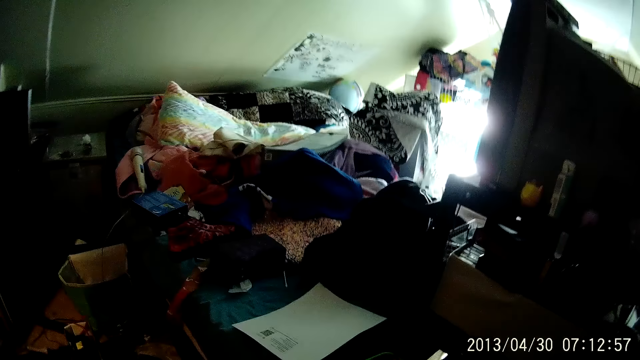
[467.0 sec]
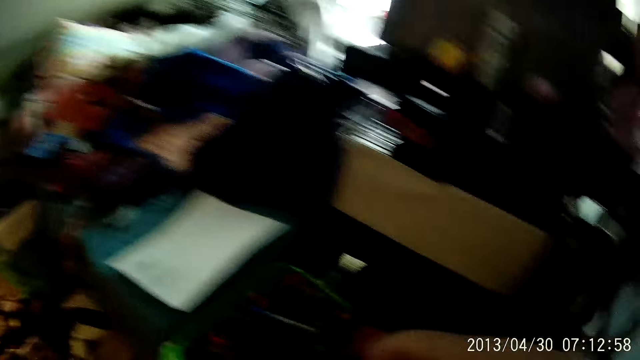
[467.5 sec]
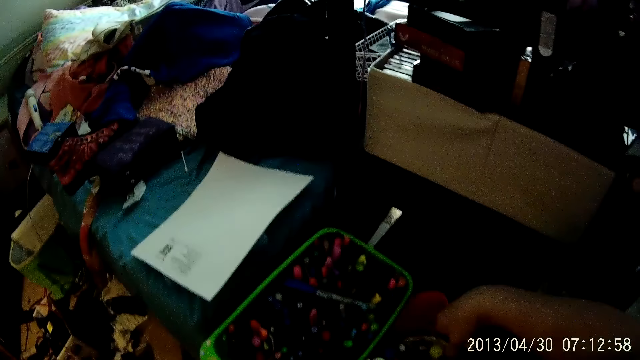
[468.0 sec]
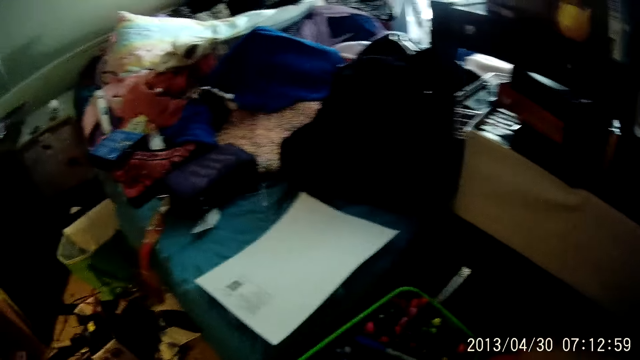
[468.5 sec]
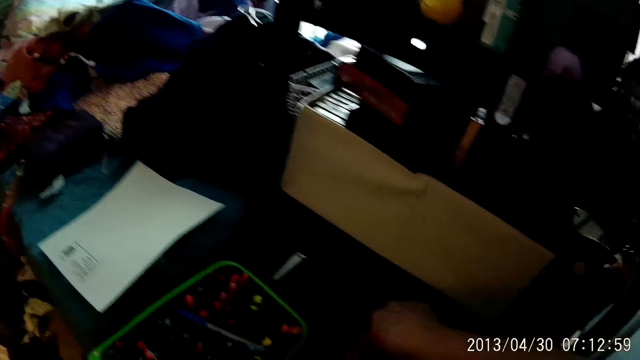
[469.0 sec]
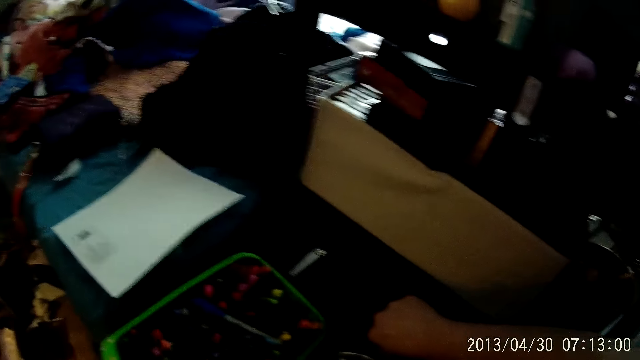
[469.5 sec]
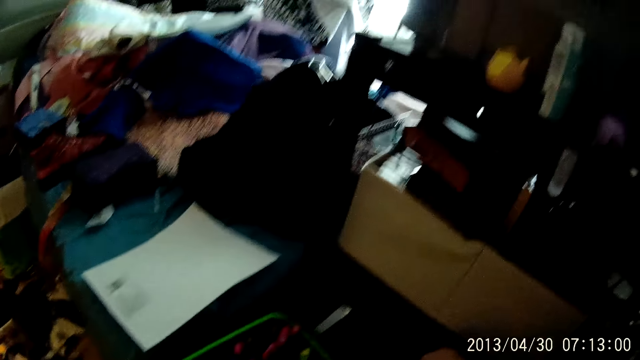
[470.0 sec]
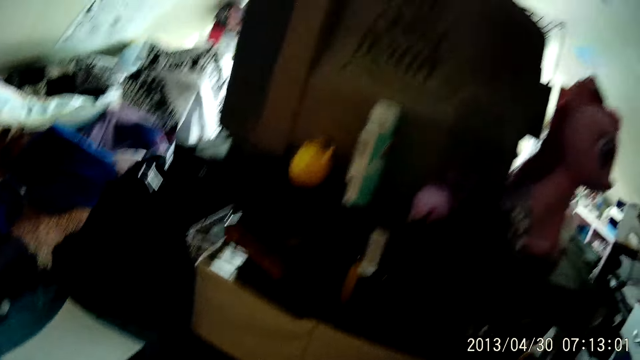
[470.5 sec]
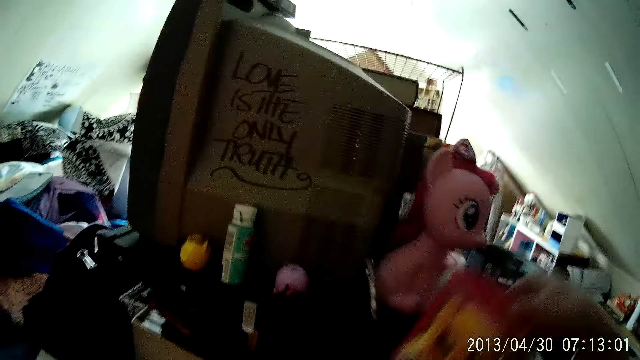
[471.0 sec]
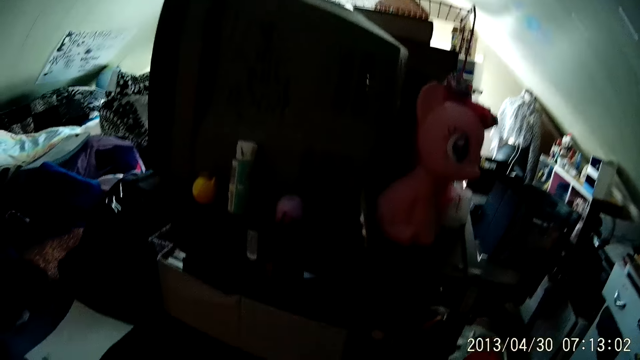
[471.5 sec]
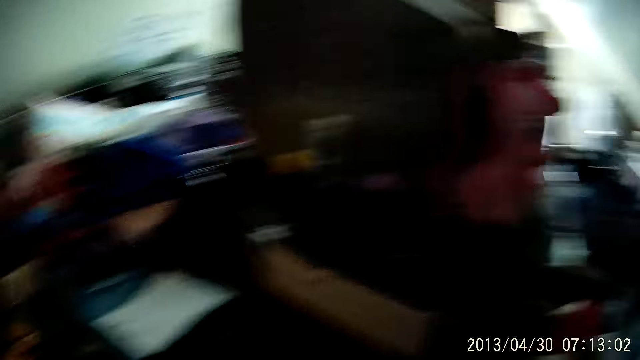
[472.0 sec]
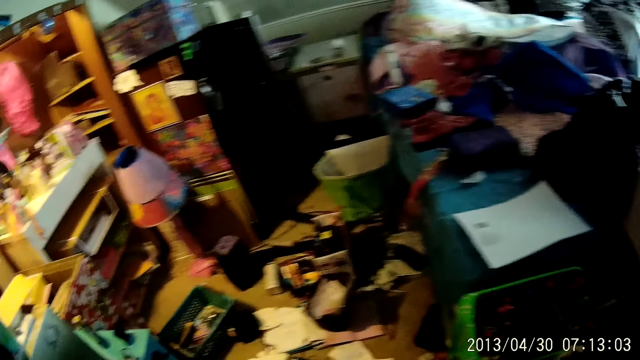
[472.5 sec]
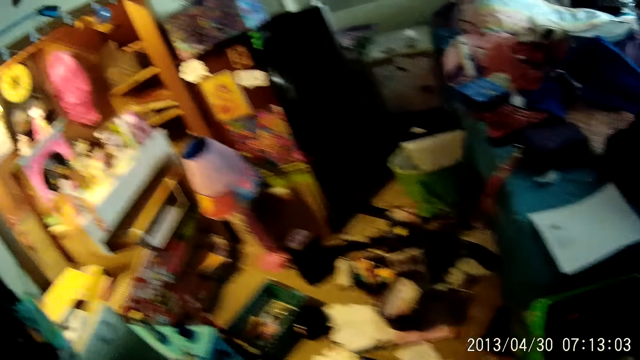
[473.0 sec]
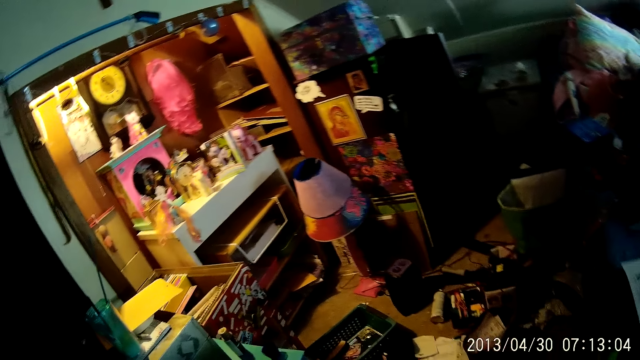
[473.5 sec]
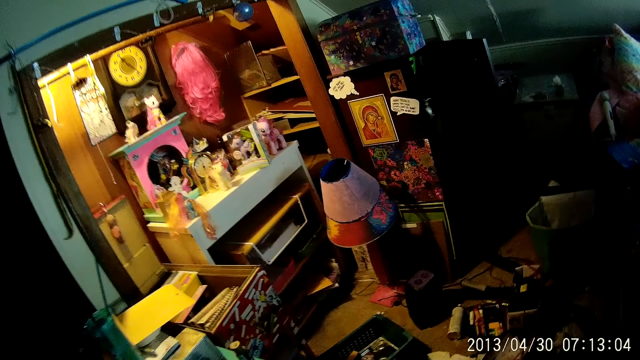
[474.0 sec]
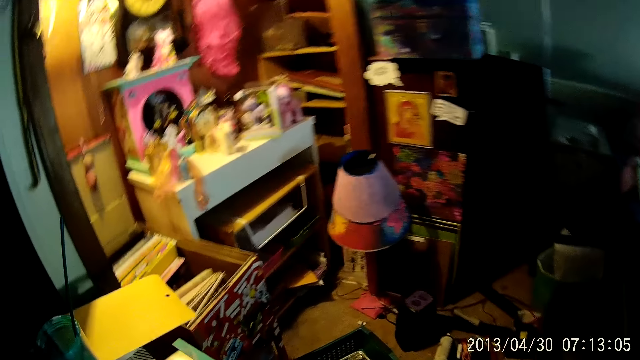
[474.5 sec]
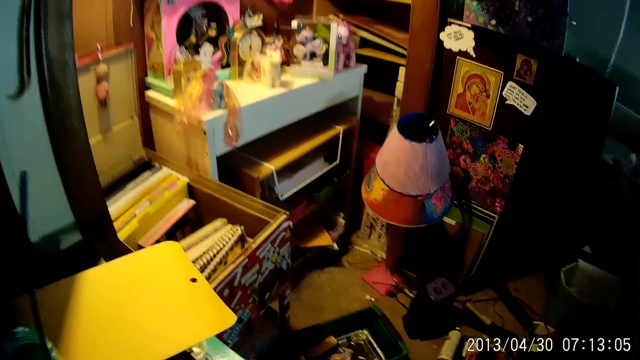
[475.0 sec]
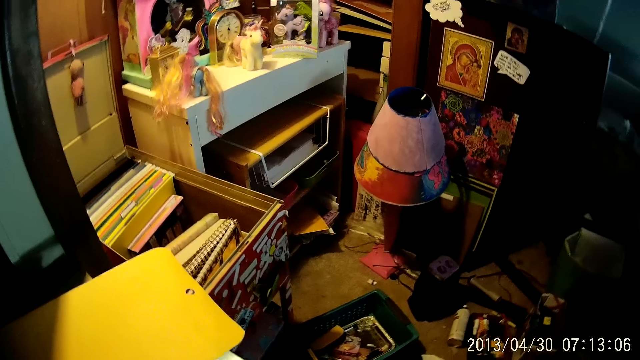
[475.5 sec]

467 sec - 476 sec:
The camera wearer picks up something. They walk in the room.

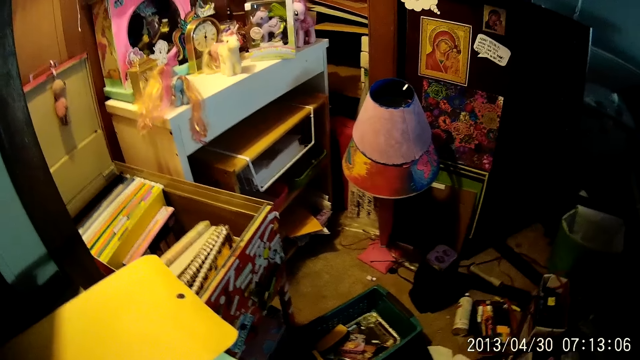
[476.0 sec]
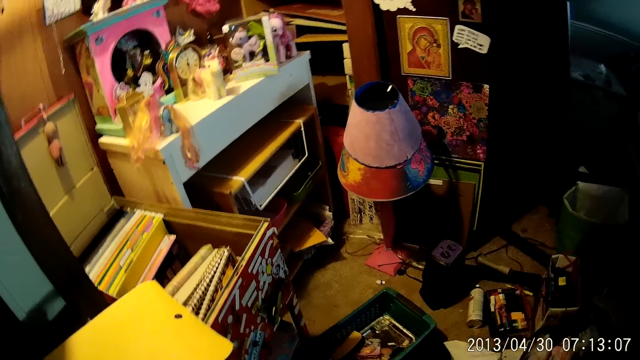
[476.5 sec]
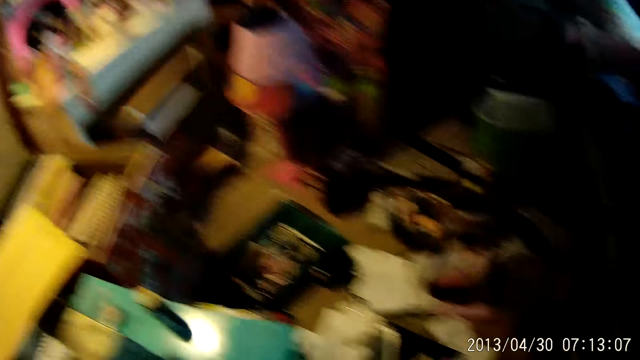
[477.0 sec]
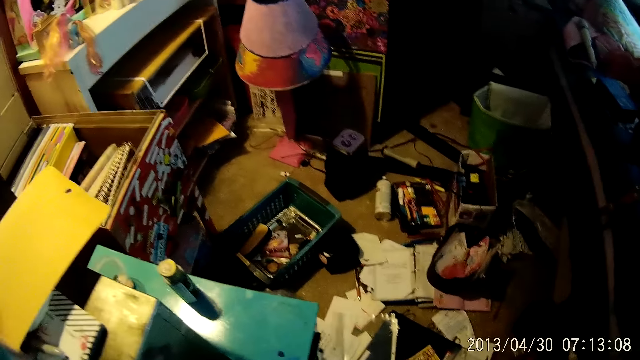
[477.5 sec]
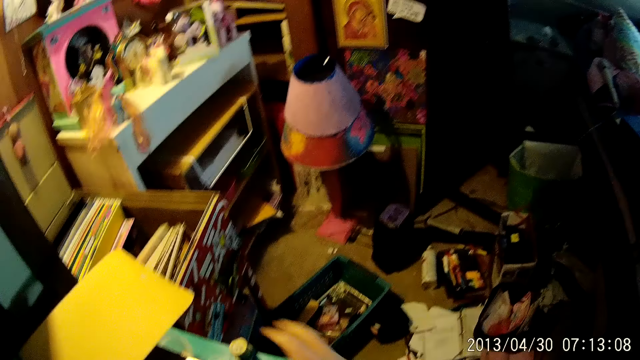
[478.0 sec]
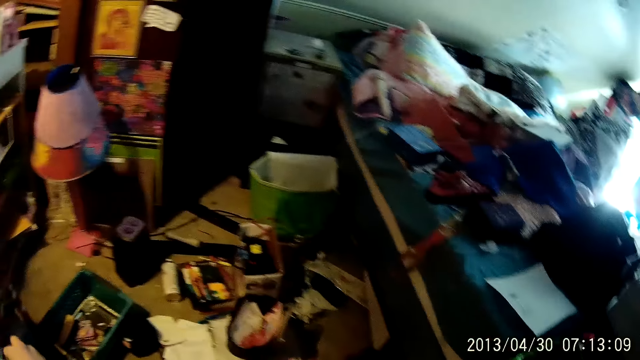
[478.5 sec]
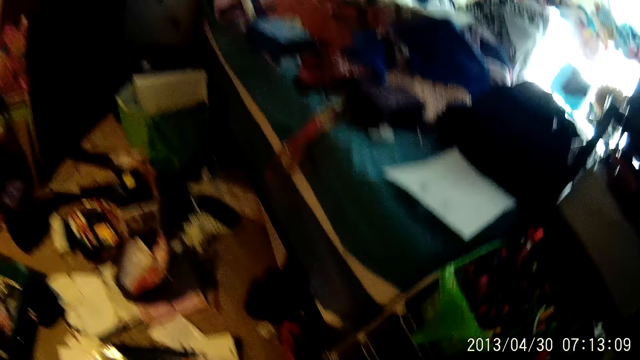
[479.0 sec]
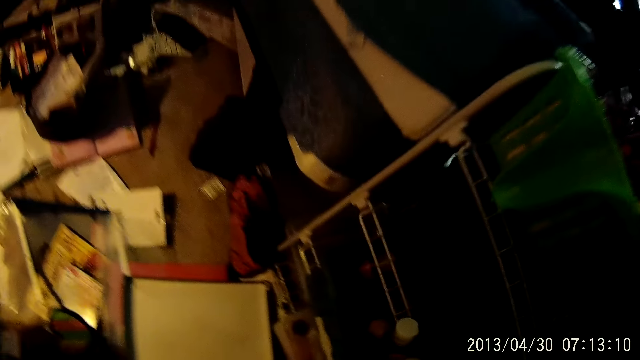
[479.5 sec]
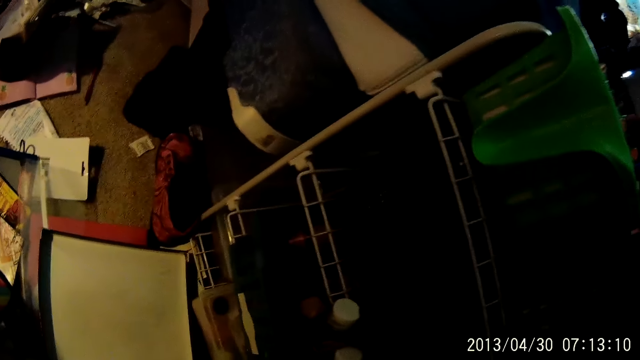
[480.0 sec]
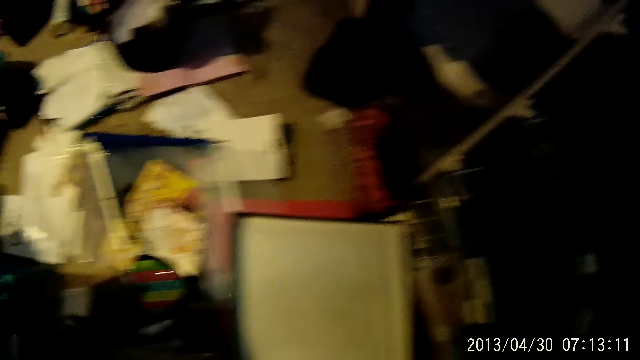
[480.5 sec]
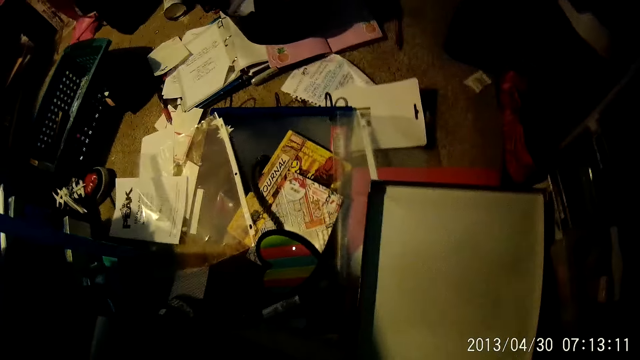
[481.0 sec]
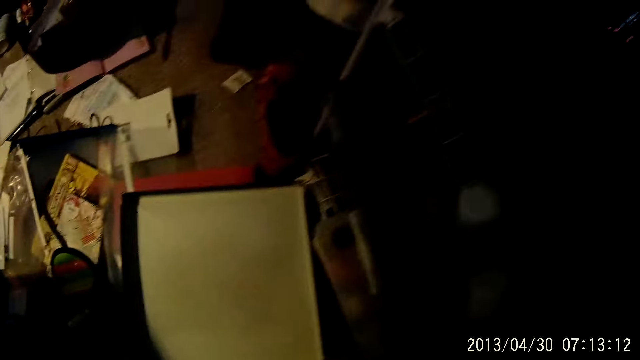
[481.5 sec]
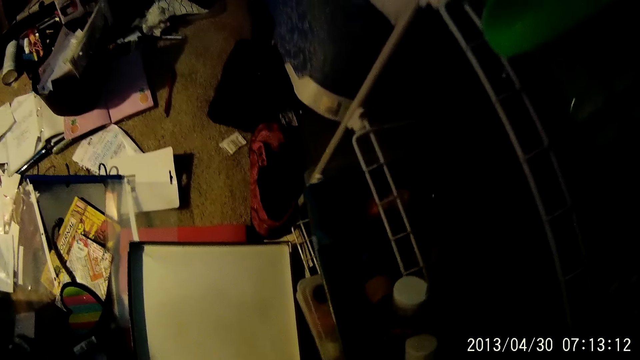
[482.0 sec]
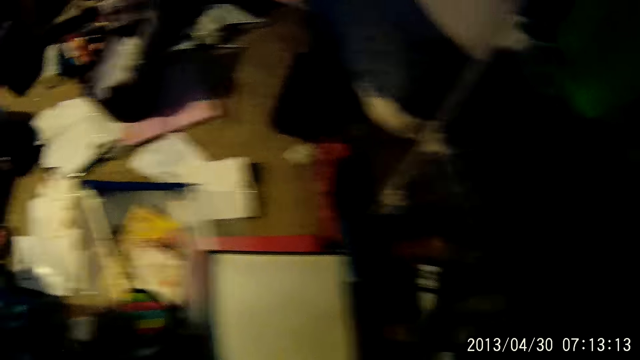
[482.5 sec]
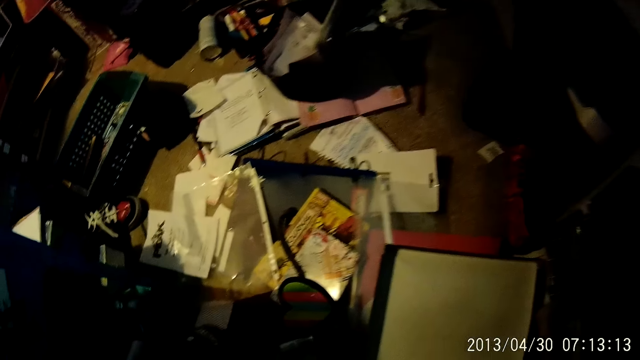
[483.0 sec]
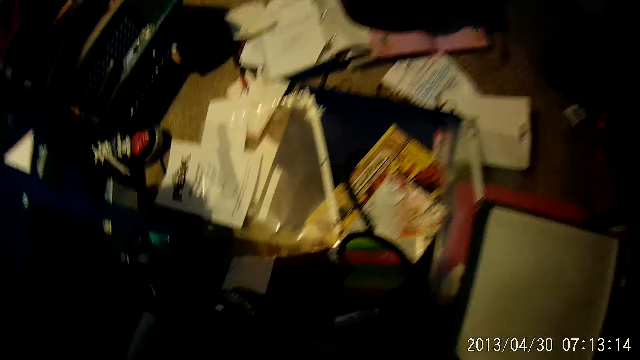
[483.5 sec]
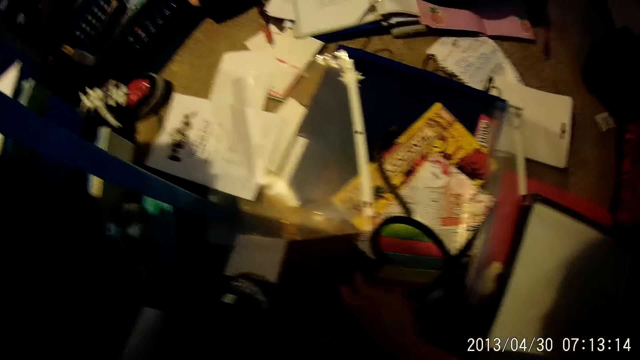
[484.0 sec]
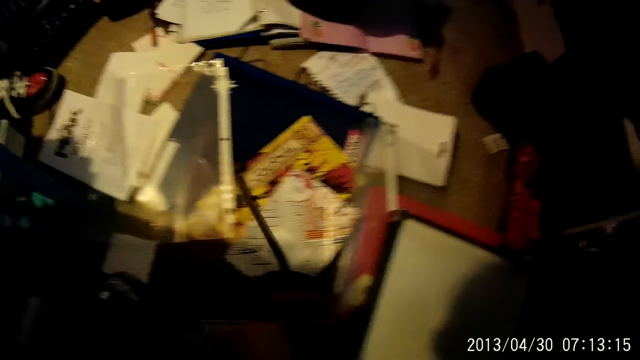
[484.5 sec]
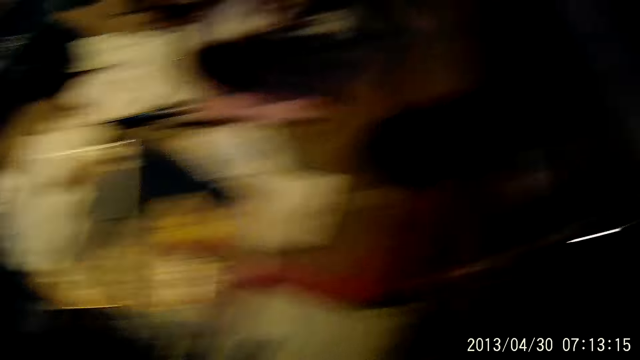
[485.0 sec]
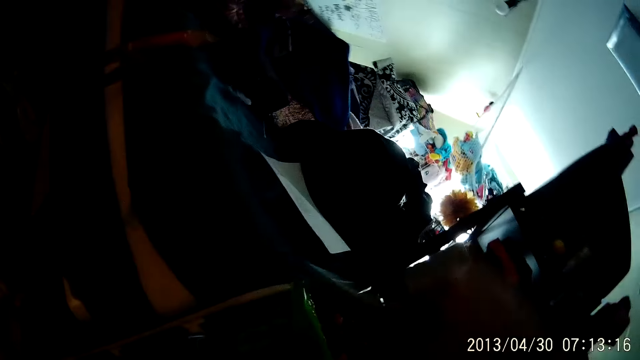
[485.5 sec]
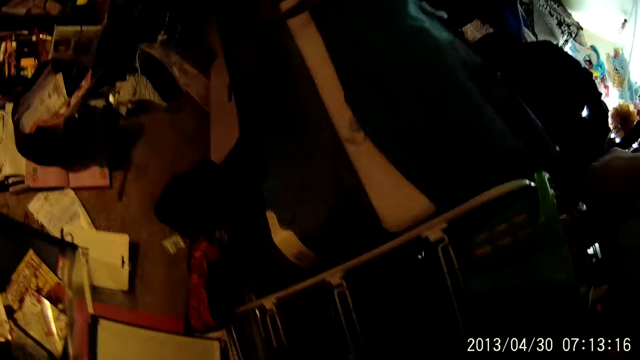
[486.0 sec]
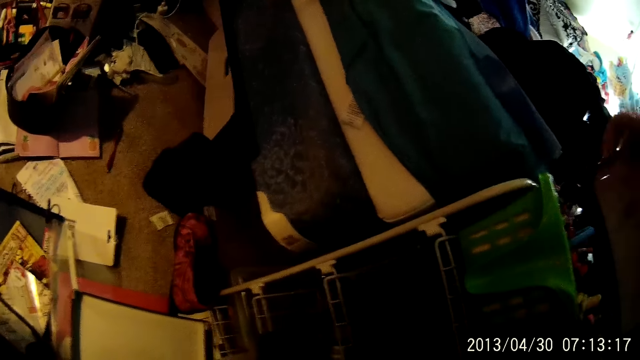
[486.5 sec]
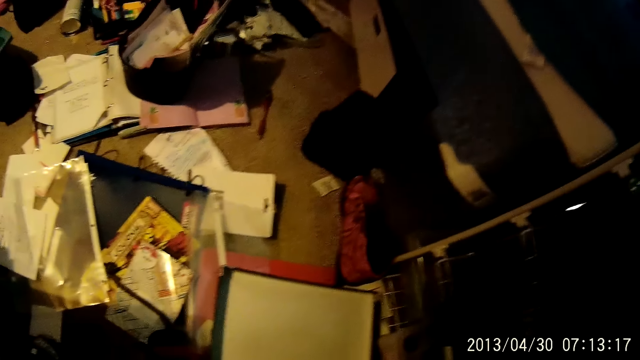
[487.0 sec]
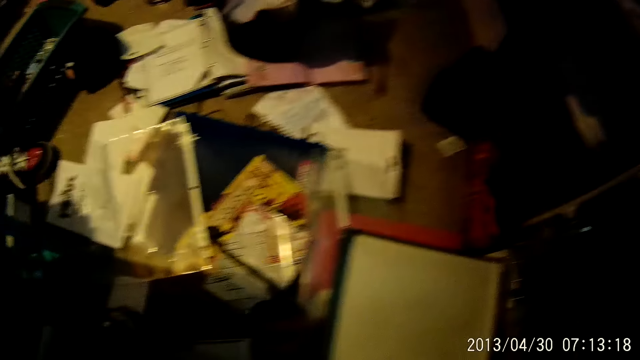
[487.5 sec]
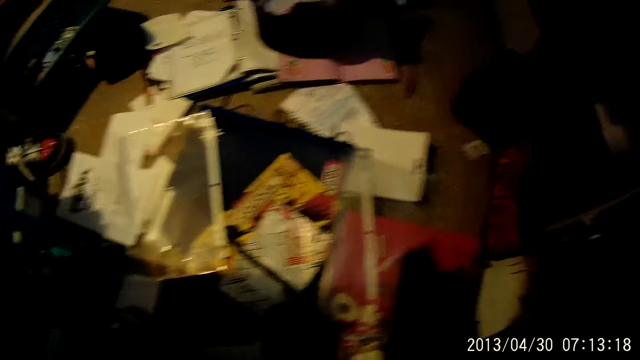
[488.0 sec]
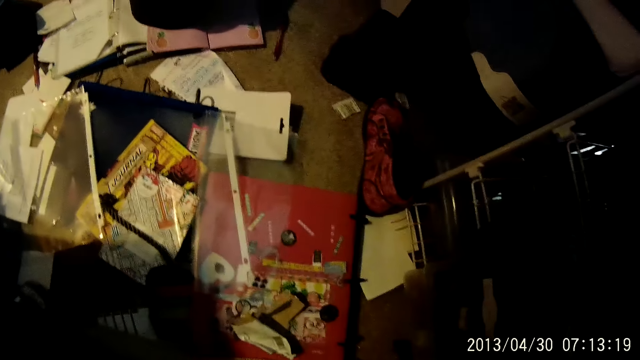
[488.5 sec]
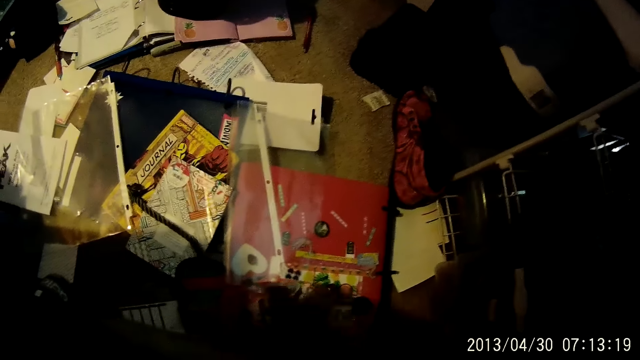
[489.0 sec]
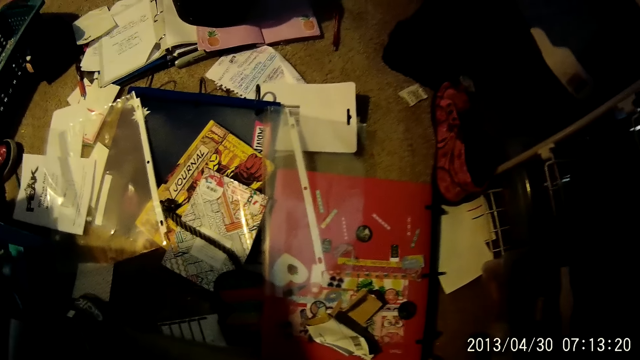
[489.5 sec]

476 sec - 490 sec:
The camera wearer picks up a bottle. They look around. They pull a plastic container. They put the bottle in the container. They pick up a paper craft. They put the paper craft in the plastic container. They pick up a carton. They place the carton on something.
